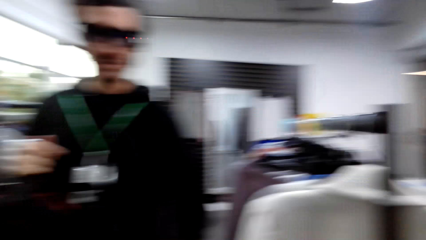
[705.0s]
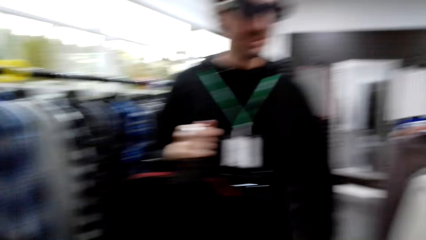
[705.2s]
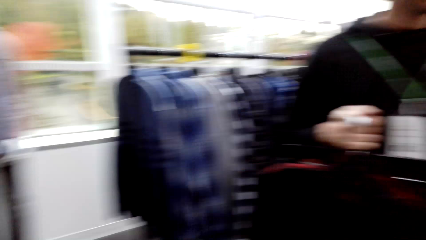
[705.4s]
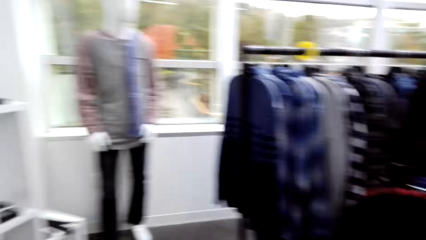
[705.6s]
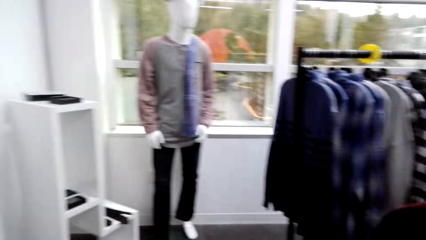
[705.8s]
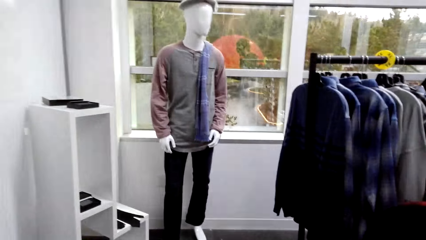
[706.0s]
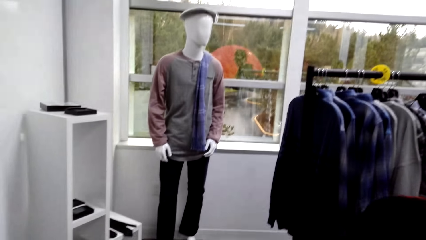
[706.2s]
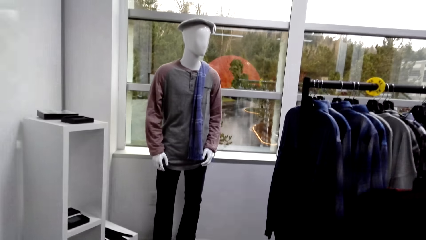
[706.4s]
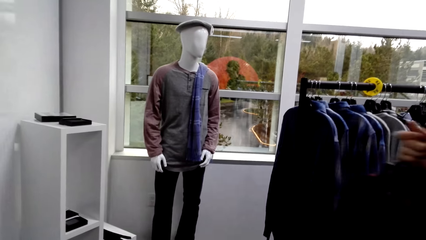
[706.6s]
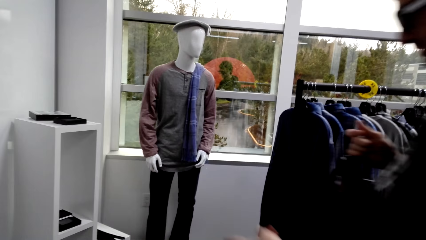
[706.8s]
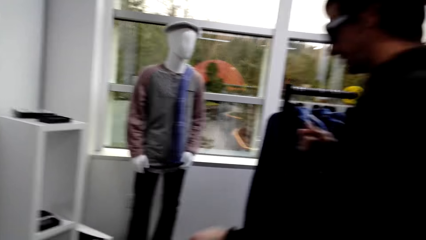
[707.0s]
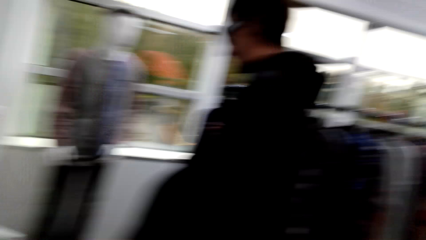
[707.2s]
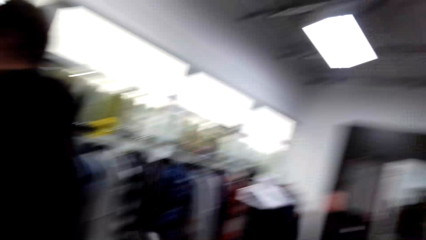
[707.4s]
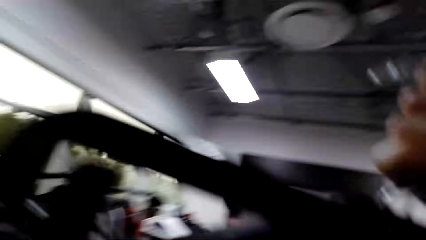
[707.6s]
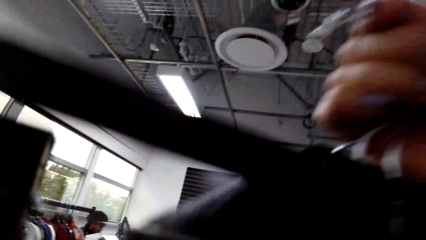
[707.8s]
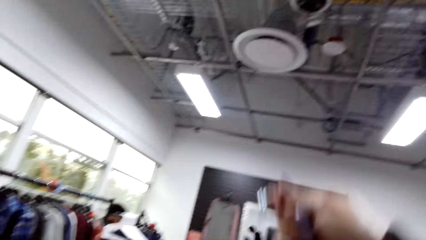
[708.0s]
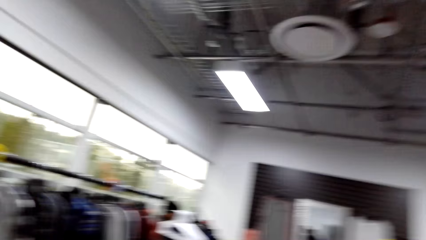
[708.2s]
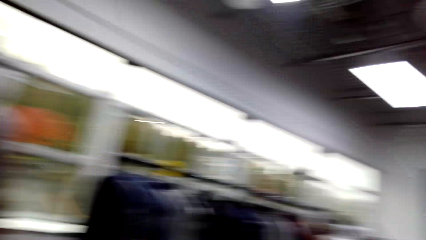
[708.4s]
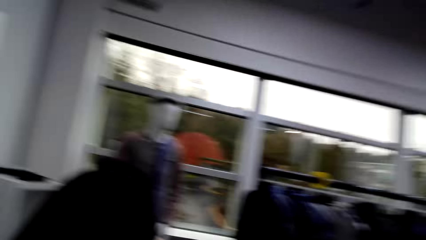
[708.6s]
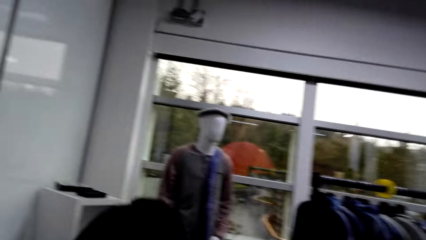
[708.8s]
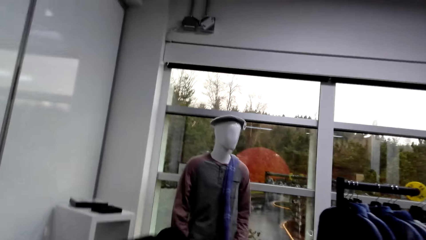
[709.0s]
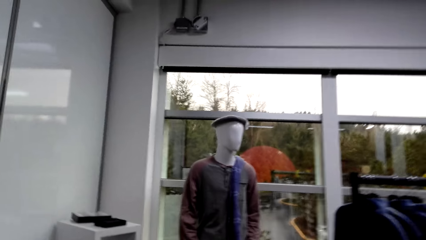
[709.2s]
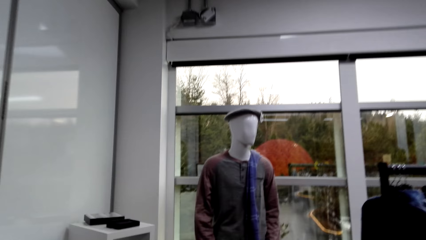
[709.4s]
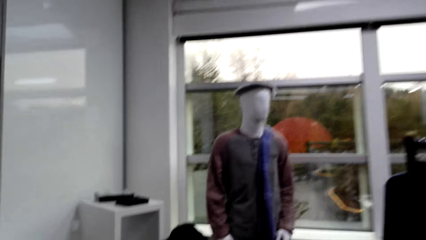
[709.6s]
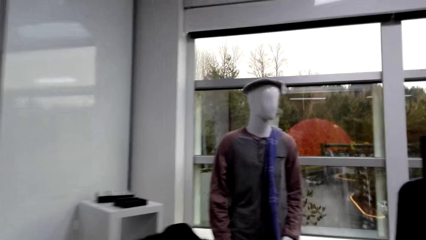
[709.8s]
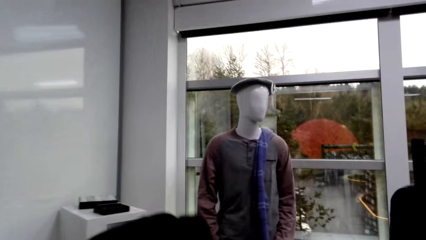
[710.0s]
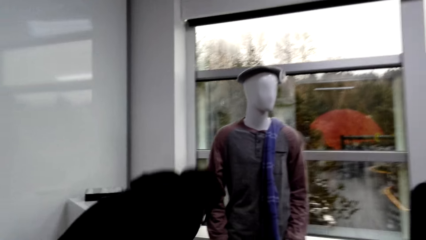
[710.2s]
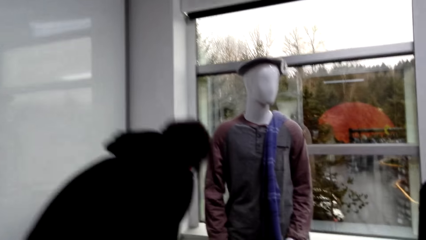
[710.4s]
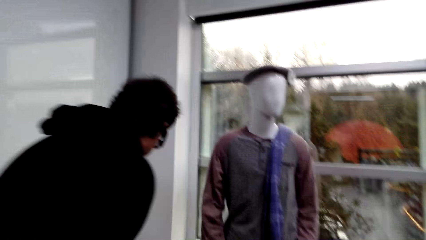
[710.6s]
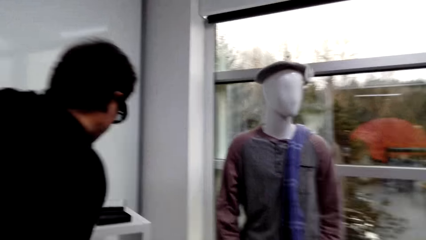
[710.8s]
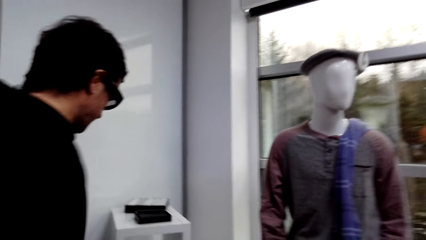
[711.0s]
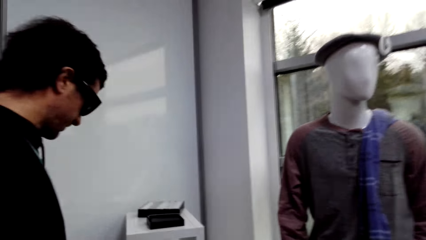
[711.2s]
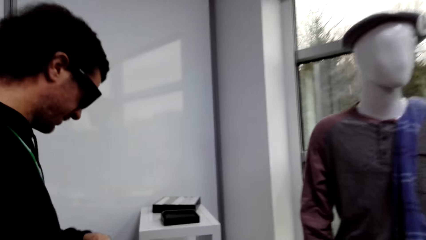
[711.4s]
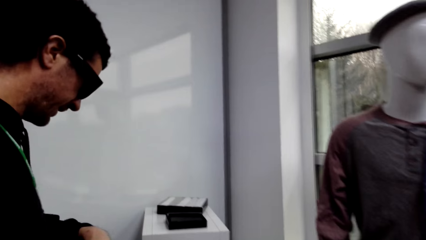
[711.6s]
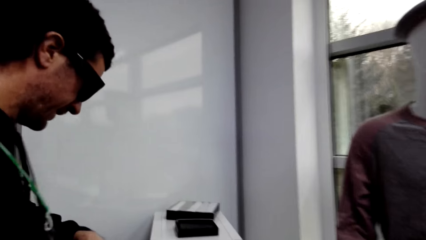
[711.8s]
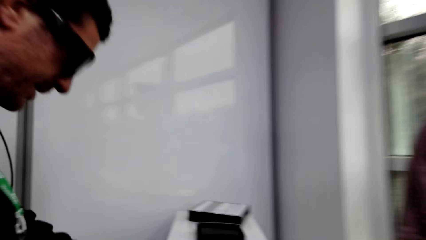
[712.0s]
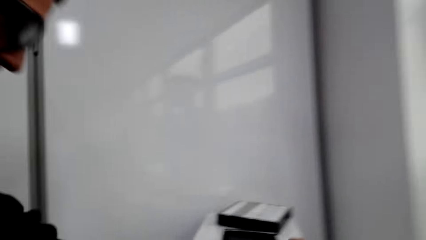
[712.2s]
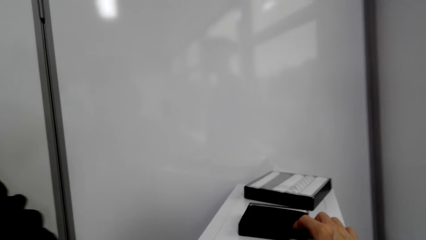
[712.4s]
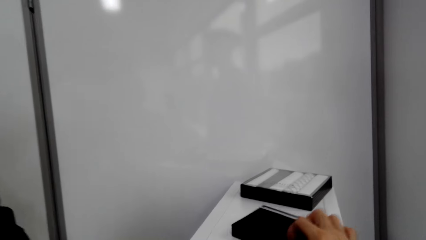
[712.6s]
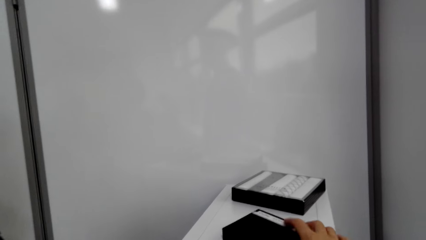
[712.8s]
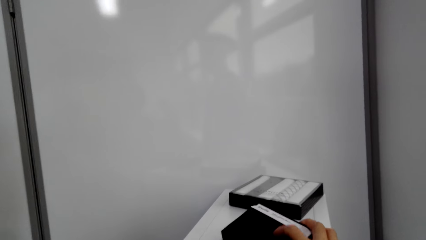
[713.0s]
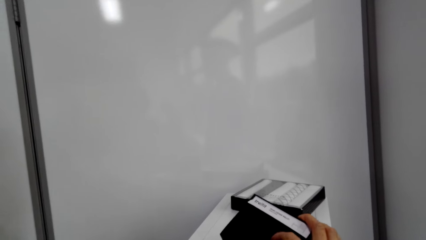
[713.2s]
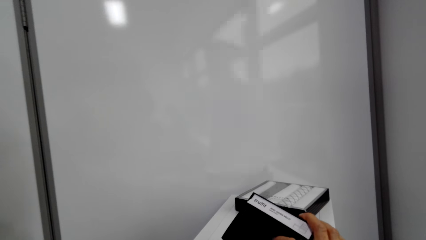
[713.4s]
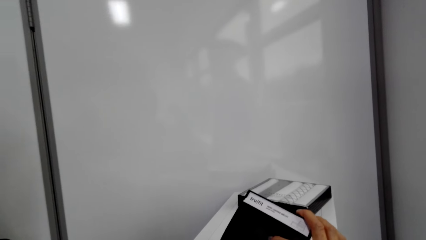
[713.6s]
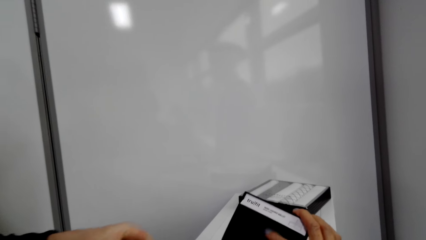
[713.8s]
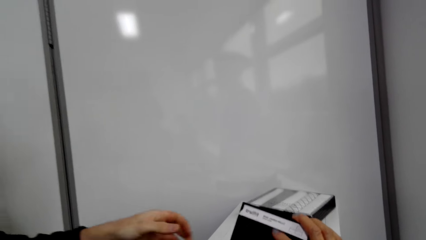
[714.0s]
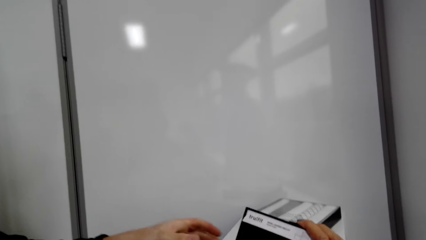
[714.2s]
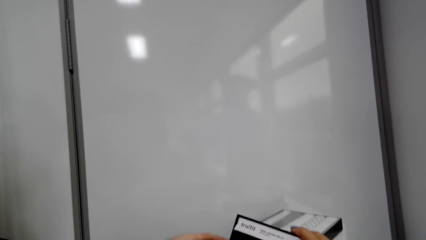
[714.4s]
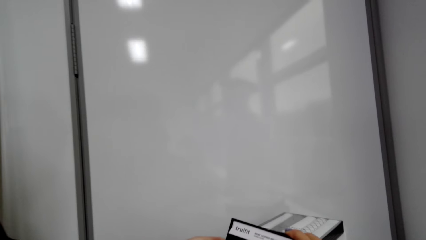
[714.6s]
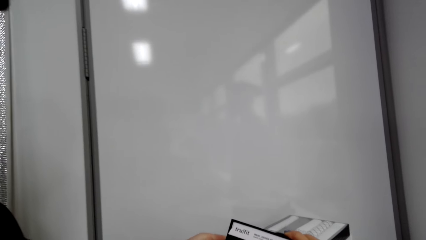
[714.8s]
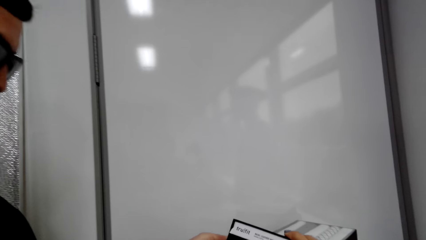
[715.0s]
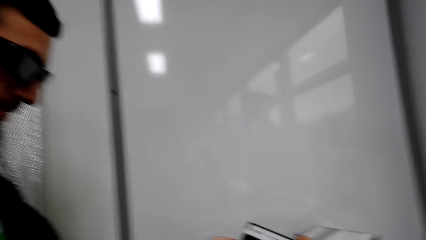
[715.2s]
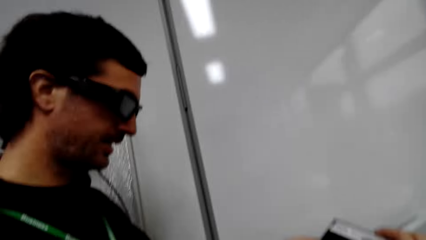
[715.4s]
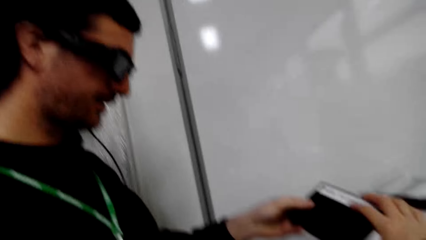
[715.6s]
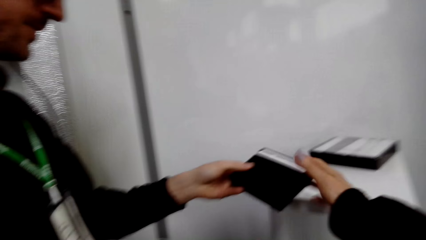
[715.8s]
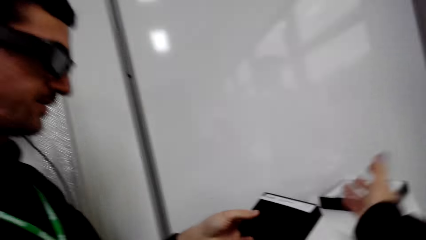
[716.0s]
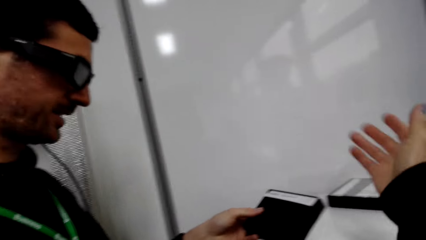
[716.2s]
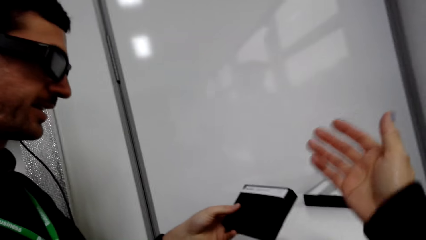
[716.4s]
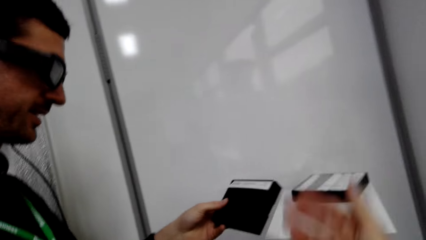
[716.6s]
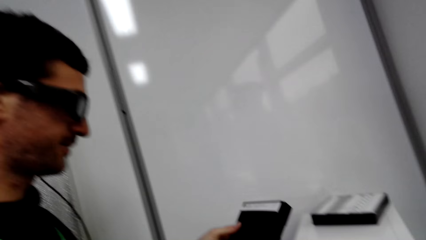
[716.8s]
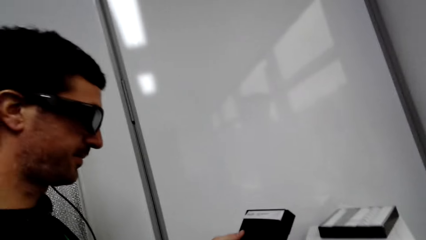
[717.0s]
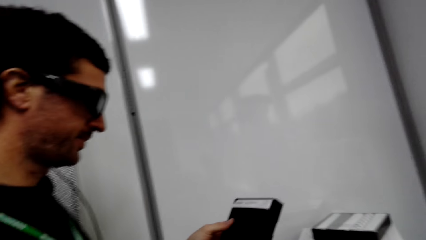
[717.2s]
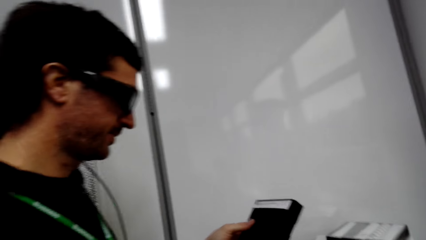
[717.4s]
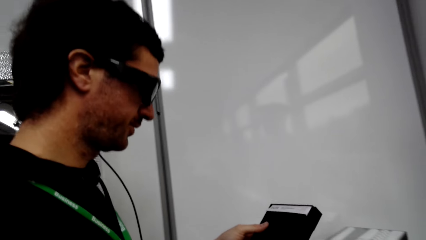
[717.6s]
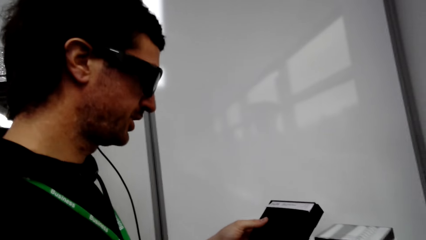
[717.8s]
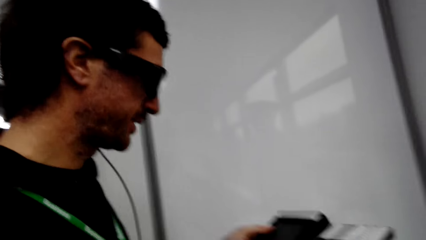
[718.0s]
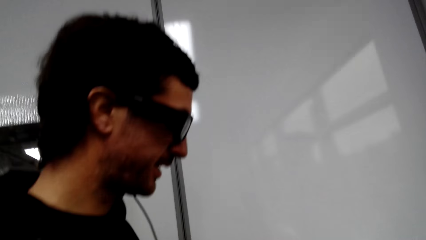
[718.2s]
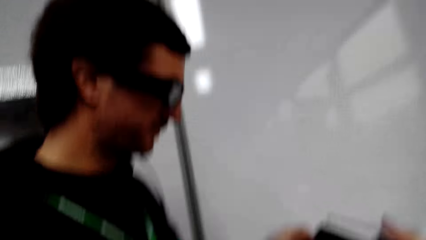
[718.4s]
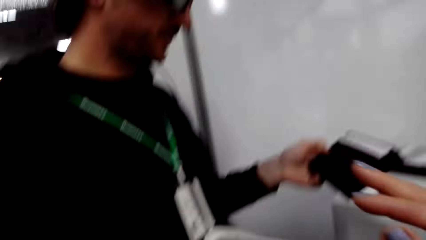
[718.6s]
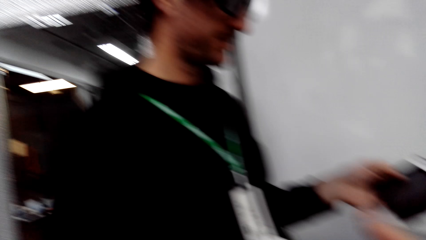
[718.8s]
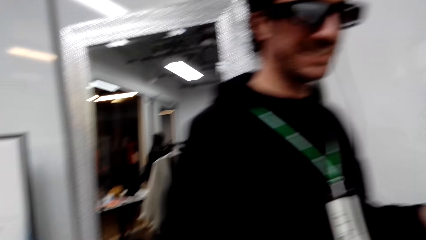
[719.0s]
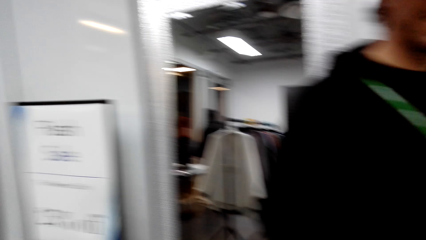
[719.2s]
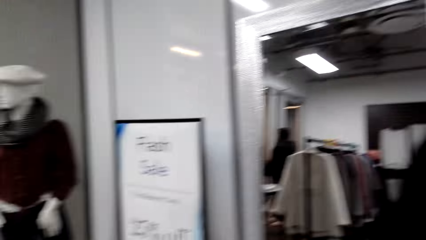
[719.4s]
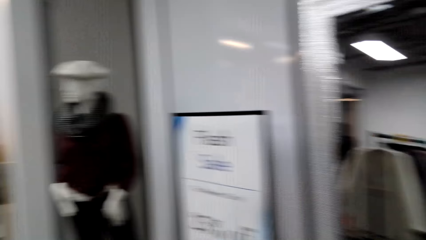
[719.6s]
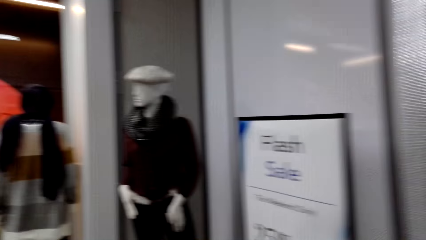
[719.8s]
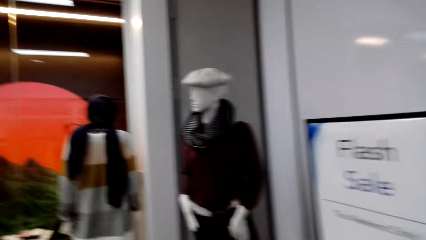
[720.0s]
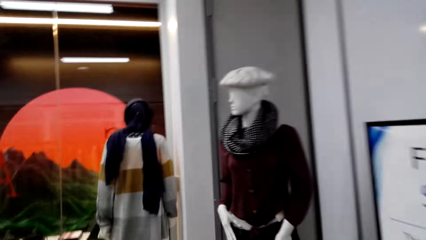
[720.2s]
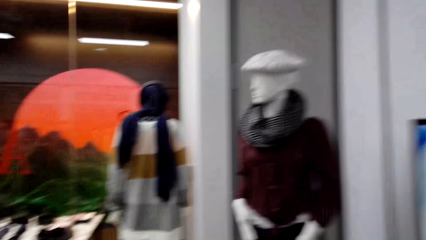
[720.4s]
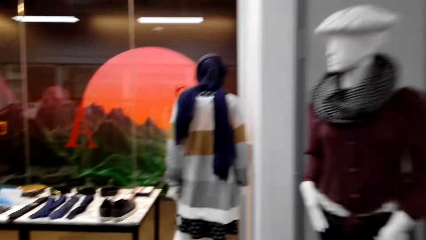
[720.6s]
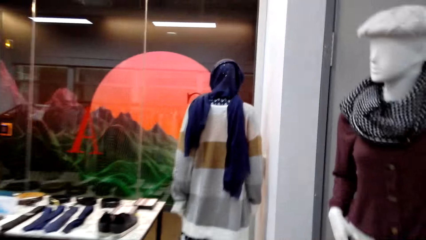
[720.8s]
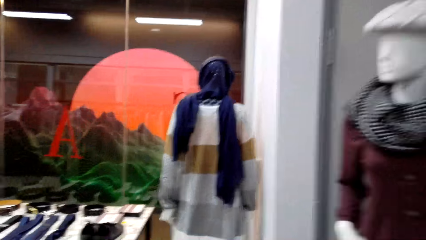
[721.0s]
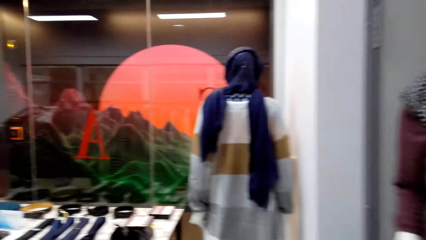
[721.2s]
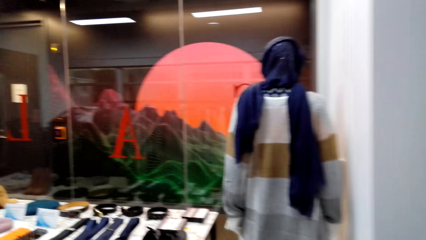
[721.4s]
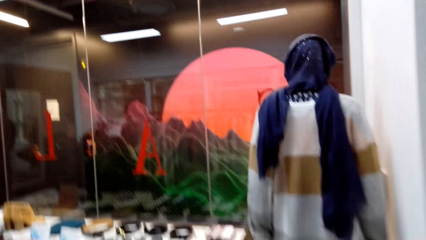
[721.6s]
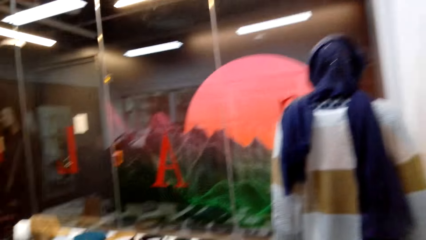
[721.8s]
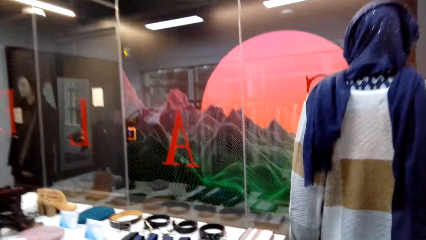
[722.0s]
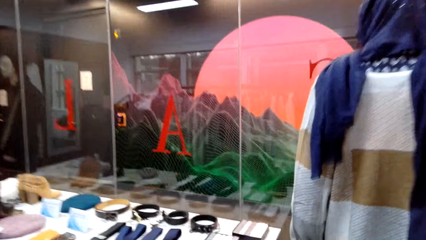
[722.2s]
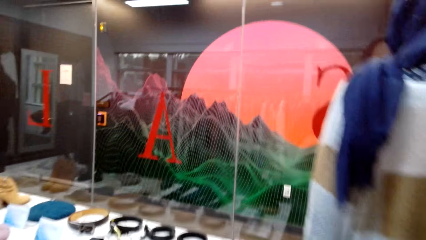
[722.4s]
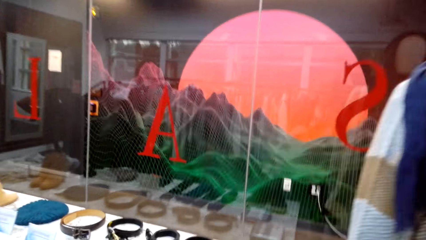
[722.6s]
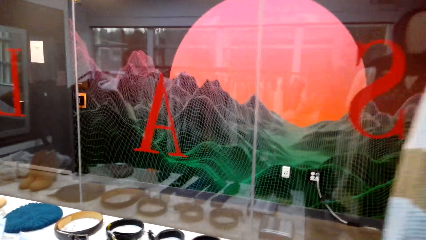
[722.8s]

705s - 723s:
The camera wearer interacts with a man. They look around. The man carries clothes. The camera wearer moves up the clothes. They stare around. They interact with the man. The man stands near the cabinet. The man responds to the camera wearer. The camera wearer takes the box on the cabinet. They look at the box. The man holds the box. The camera wearer hands the man the box. The man looks at the box. The camera wearer moves the hand to the box. The man converses with the camera wearer. The camera wearer moves around.
